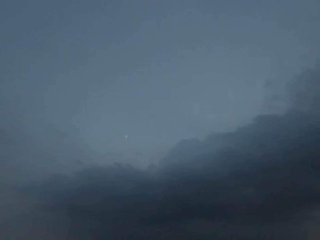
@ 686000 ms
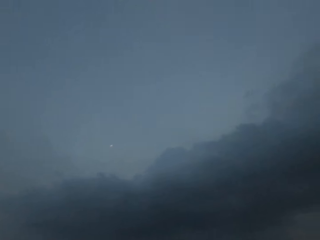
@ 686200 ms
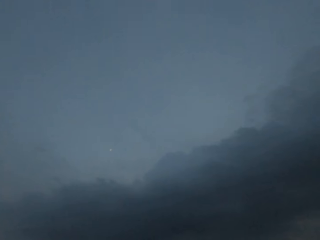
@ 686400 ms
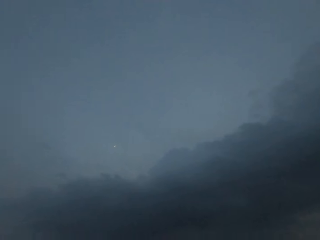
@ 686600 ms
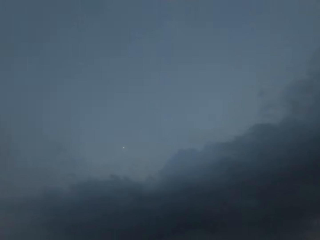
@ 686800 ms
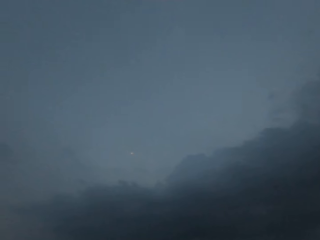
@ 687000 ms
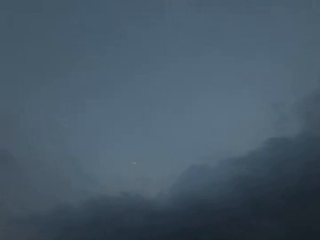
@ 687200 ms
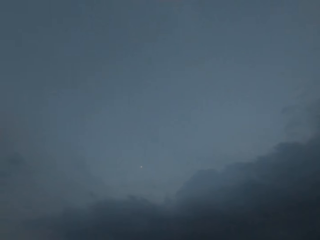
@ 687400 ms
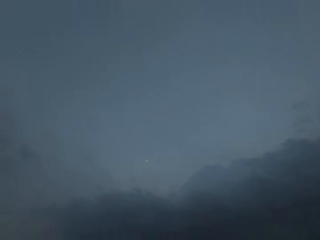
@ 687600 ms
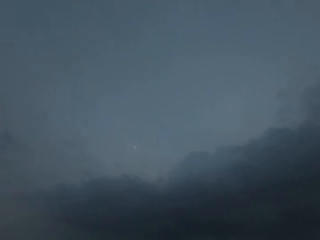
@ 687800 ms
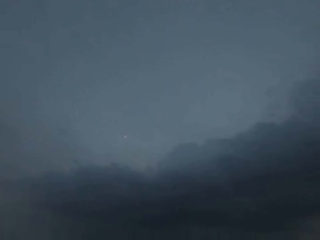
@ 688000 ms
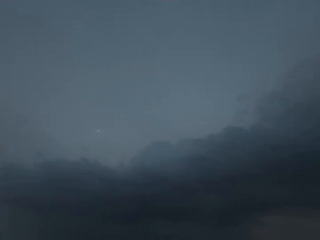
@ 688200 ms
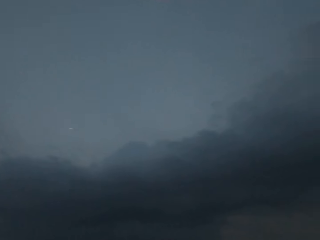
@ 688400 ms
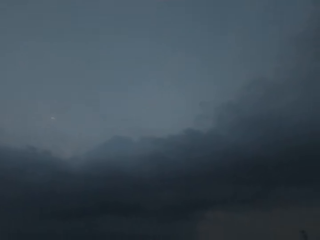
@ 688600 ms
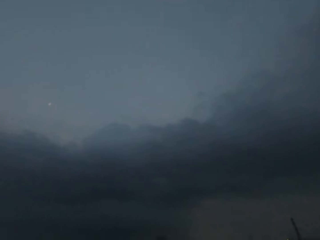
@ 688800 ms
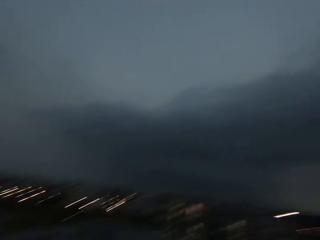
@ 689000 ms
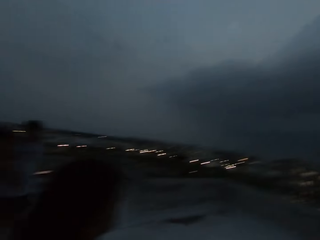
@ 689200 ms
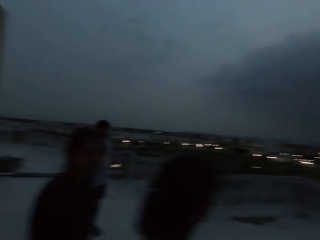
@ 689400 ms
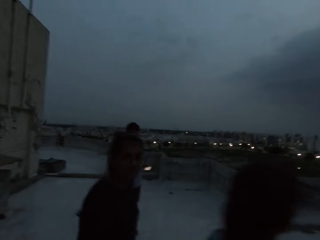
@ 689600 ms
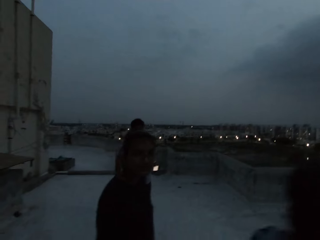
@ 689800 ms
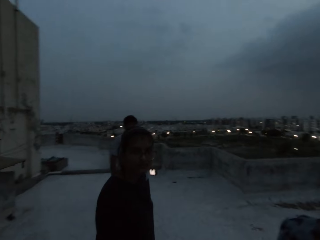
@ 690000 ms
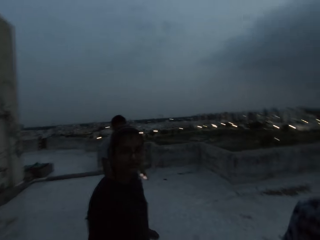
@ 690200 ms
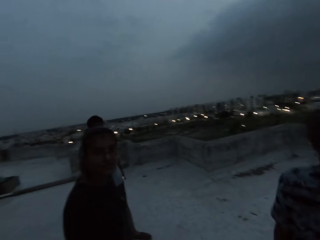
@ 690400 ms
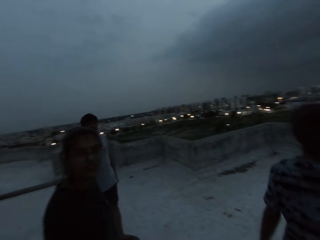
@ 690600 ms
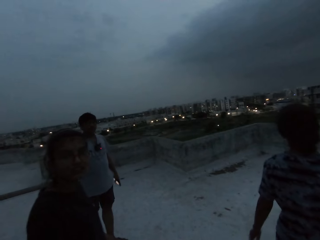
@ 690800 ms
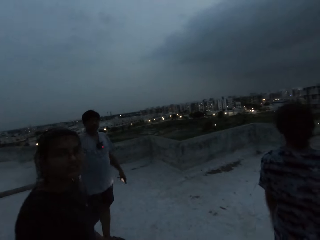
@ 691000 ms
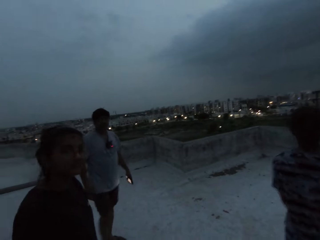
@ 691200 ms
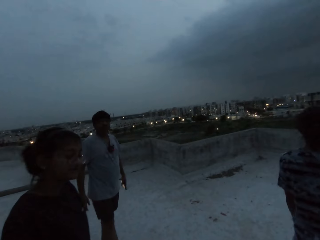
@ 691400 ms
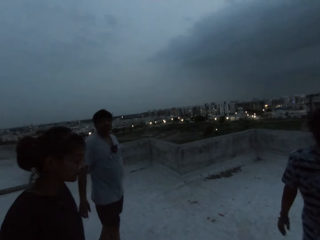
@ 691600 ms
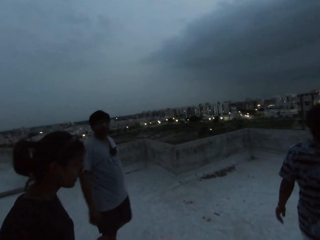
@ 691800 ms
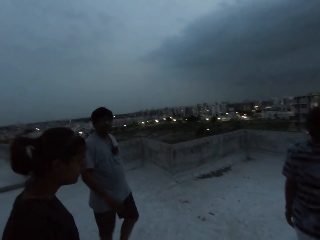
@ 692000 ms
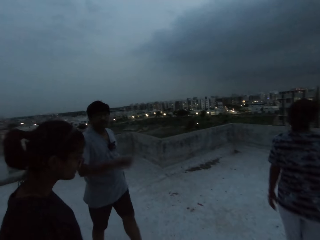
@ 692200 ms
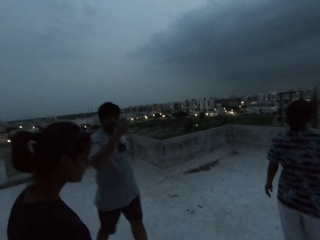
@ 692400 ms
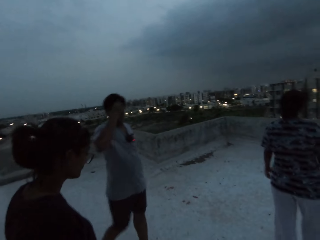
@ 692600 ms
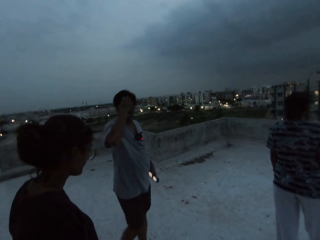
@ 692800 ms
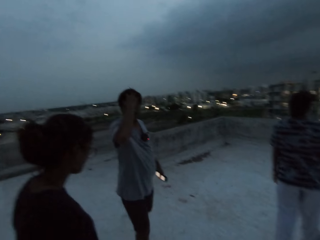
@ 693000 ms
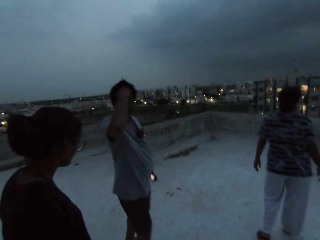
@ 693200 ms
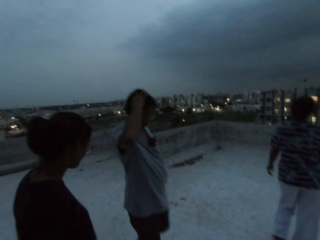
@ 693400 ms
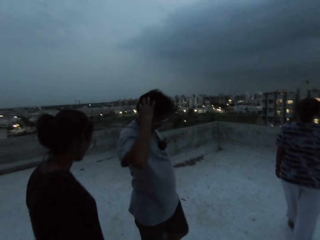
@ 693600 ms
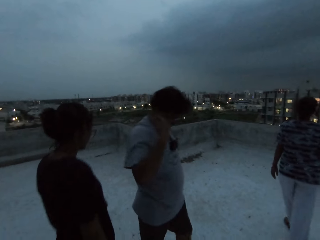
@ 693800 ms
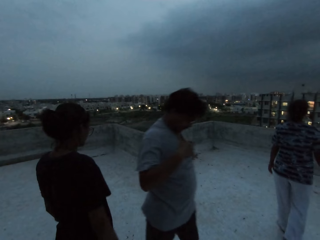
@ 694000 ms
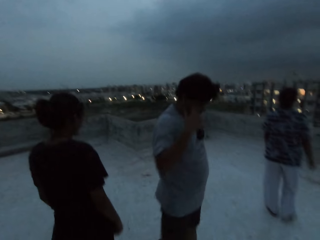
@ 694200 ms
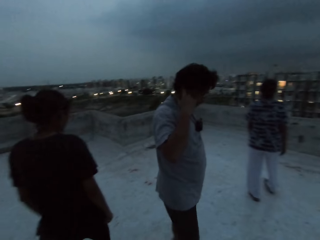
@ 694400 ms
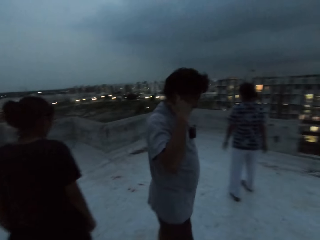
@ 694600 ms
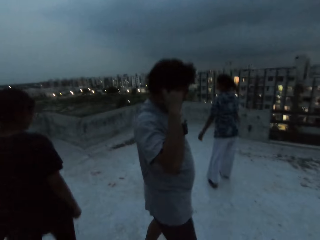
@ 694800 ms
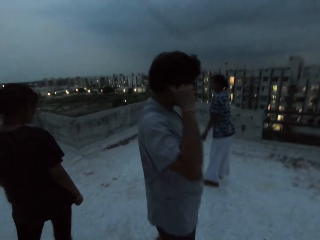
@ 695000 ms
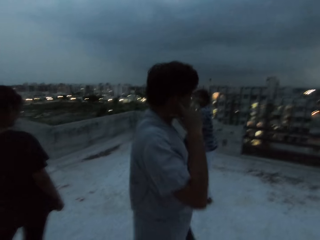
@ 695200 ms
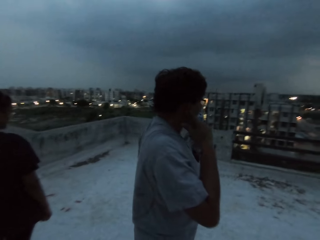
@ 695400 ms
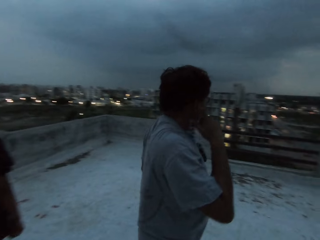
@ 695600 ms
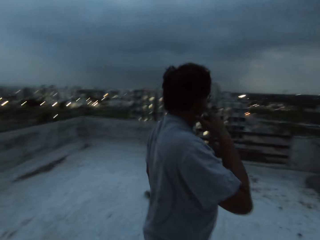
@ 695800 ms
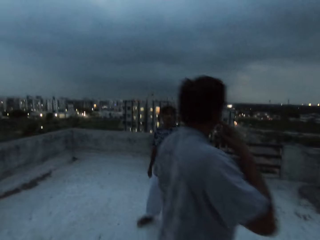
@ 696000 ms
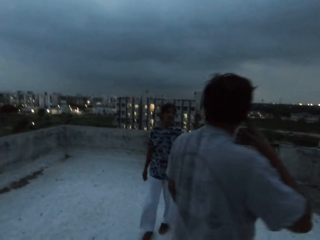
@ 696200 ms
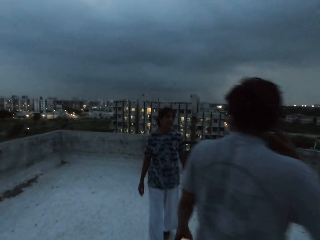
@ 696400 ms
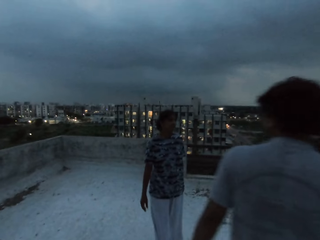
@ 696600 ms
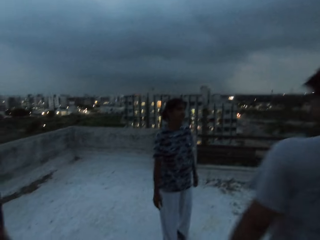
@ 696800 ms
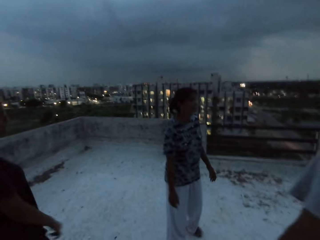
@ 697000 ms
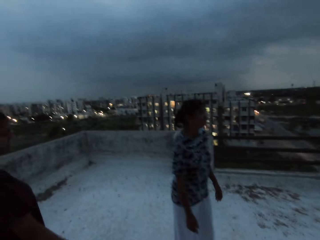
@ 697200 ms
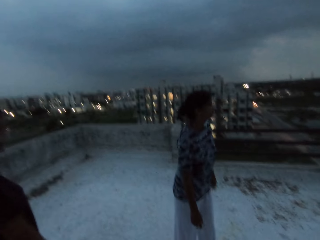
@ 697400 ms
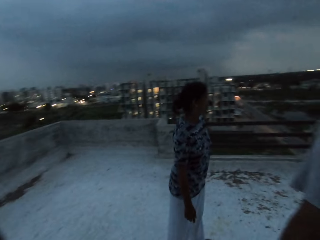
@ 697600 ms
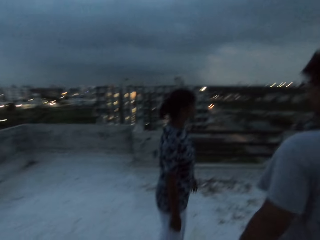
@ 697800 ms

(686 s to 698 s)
The camera wearer looks around. They interact with the woman. The man scratches his hair with his right hand. The man interacts with the camera wearer.

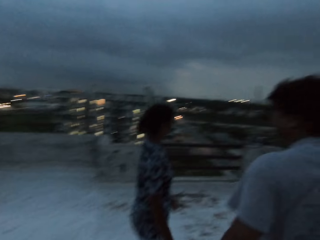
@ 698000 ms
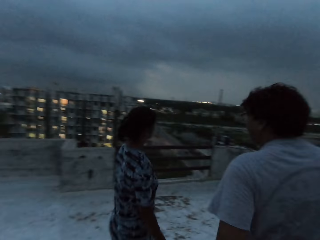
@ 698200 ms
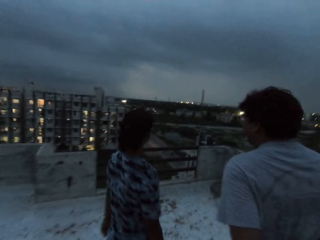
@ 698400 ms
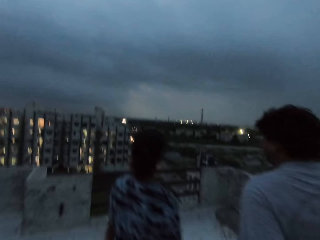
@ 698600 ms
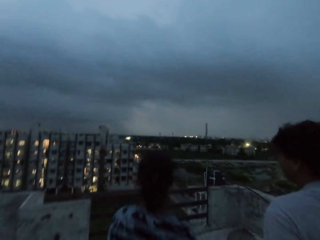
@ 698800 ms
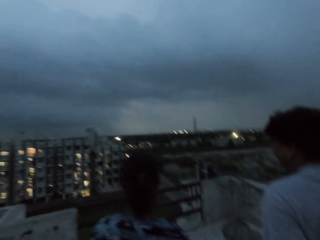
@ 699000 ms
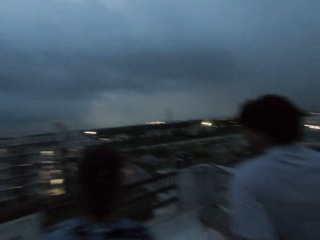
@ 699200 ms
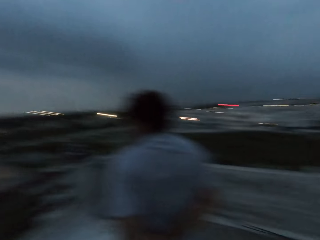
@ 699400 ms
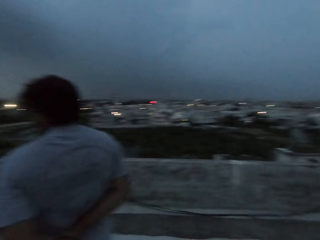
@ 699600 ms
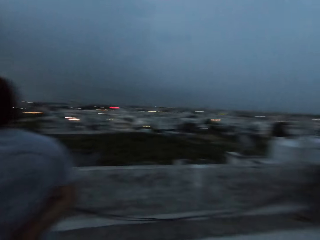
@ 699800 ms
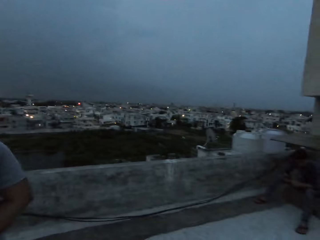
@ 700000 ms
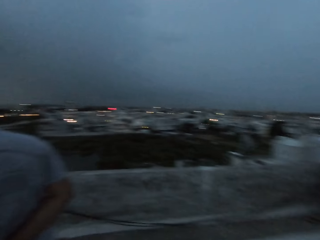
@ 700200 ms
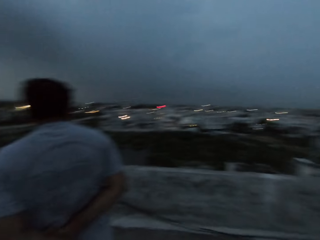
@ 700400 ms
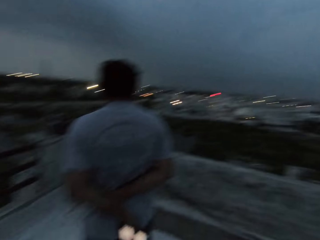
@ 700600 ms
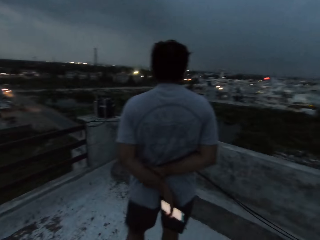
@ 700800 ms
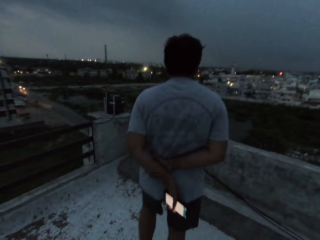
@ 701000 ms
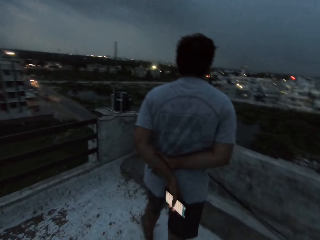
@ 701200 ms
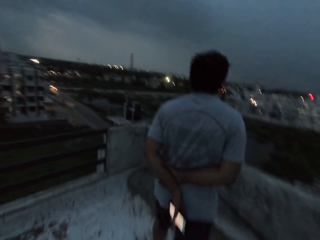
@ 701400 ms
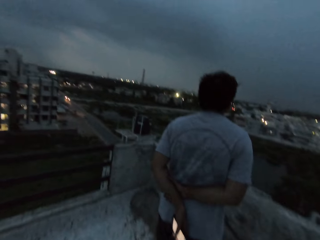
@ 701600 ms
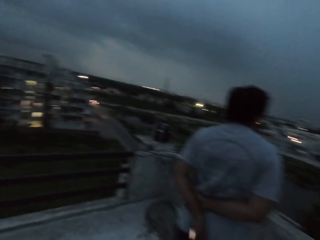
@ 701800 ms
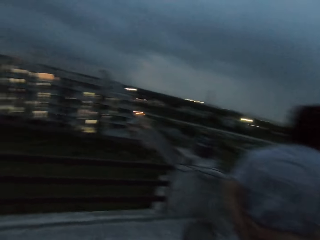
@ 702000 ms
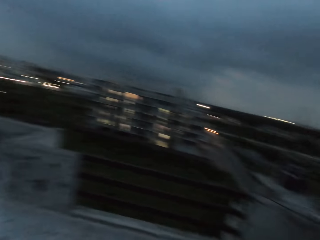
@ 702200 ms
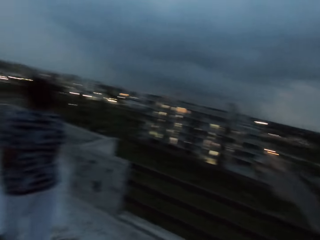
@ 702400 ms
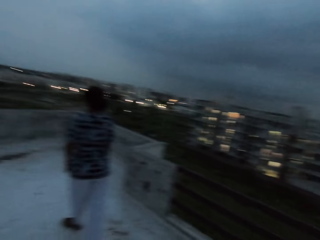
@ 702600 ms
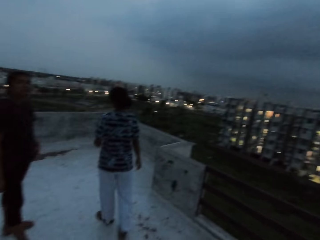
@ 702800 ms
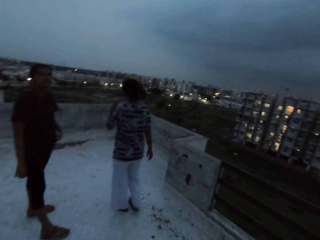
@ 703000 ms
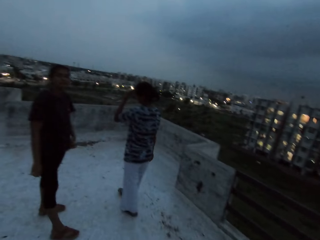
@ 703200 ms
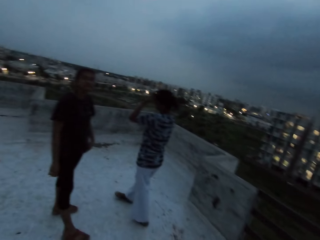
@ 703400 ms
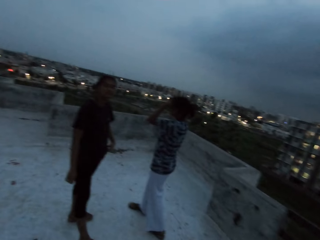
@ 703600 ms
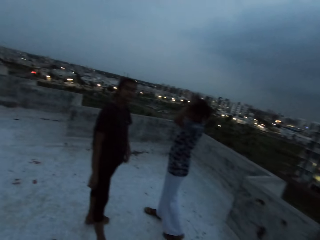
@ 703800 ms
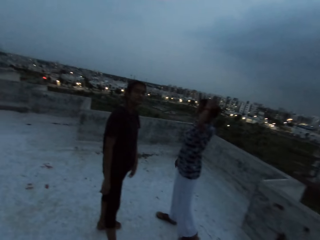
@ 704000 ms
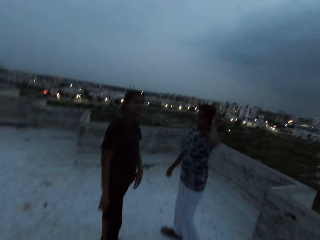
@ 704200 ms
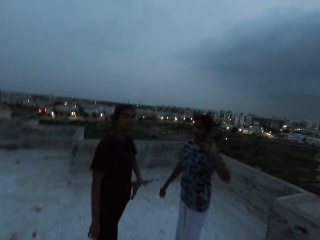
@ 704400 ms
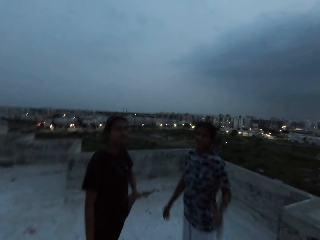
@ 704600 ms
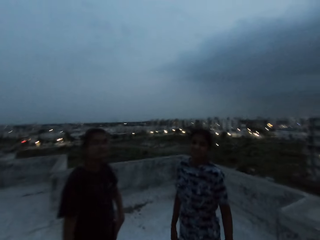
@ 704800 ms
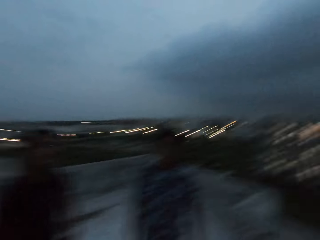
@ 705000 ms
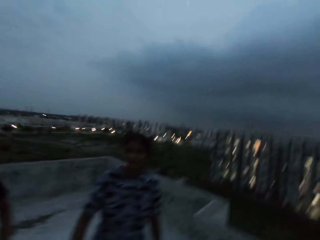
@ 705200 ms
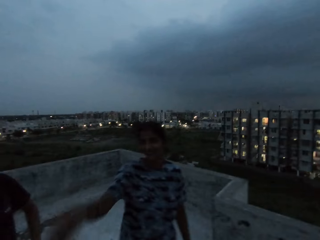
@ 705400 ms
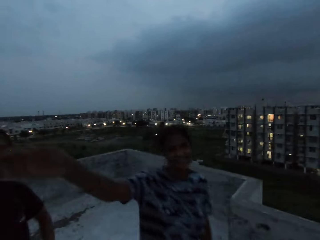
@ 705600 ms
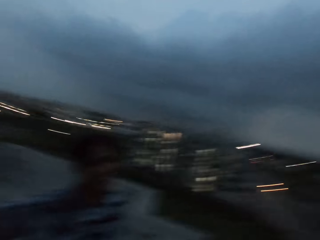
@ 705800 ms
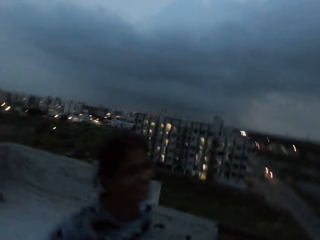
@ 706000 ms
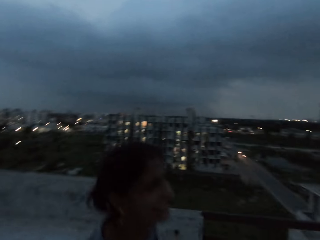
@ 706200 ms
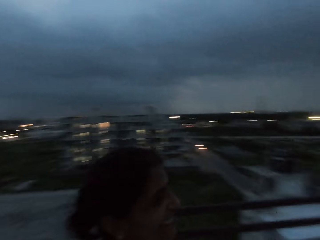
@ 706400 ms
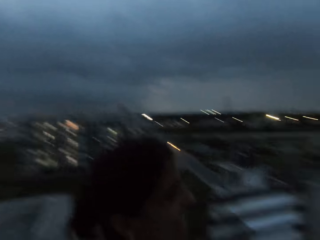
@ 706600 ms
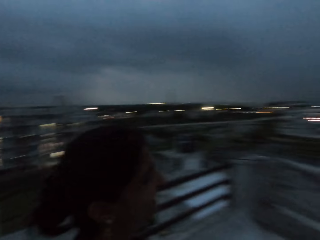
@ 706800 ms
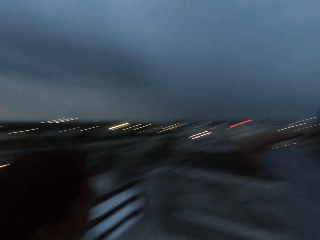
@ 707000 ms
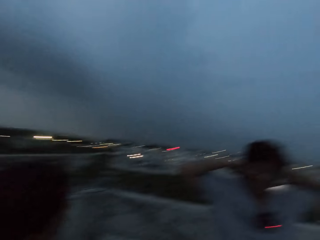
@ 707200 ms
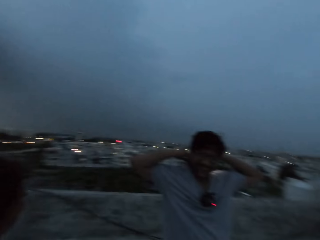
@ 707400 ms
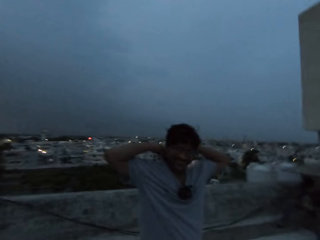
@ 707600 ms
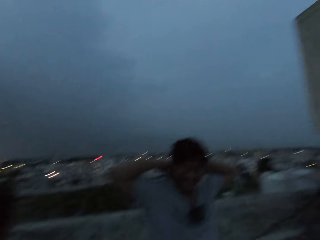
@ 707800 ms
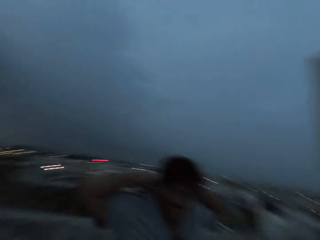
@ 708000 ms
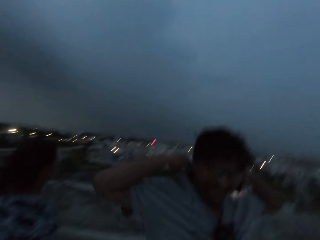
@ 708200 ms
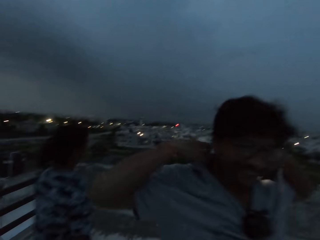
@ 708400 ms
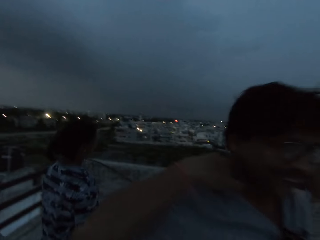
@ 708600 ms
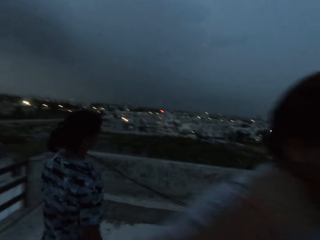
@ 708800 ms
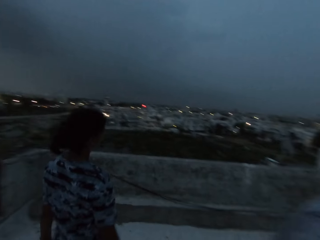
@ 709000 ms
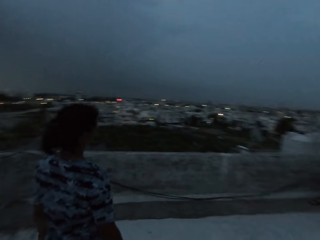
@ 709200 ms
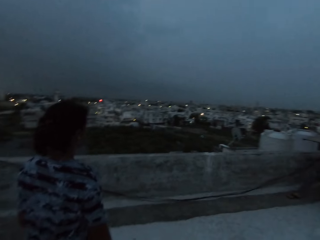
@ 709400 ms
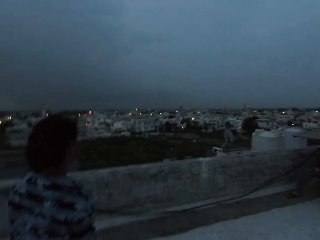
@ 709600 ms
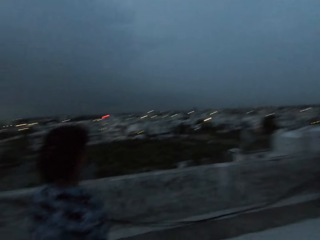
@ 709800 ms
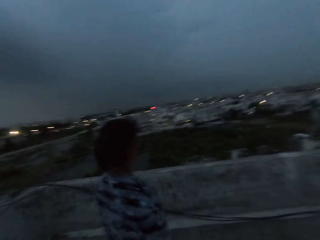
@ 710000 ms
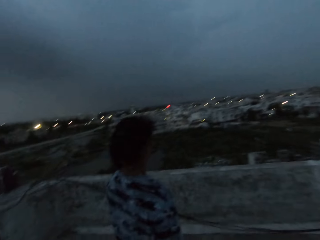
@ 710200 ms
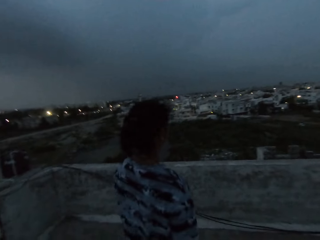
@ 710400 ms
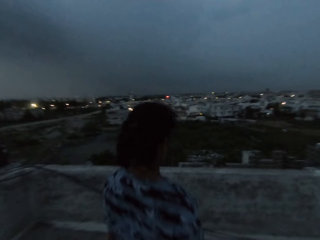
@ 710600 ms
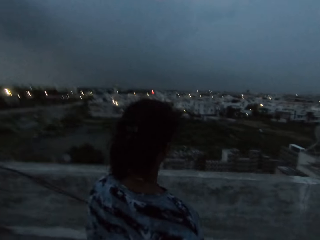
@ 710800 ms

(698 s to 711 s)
The woman interacts with a man. The camera wearer walks around. They interact with the woman. The woman scratches her hair with her left hand. The camera wearer interacts with another woman. They interact with the man.
